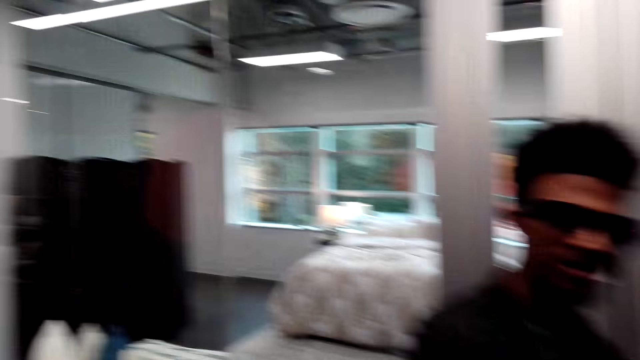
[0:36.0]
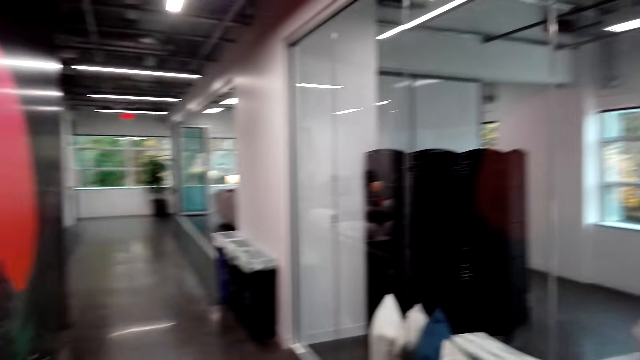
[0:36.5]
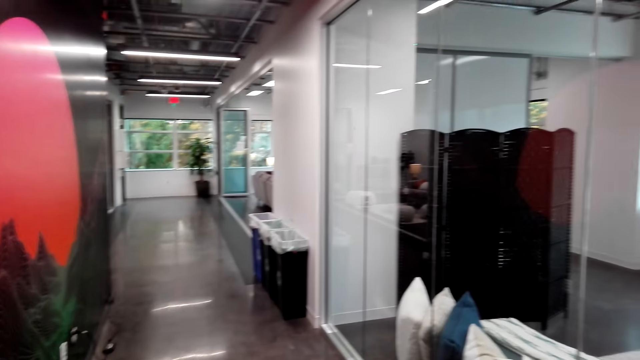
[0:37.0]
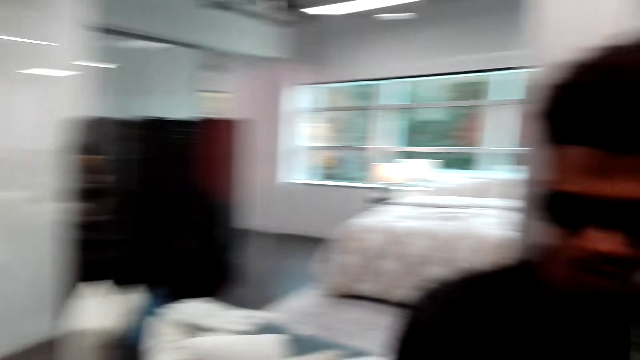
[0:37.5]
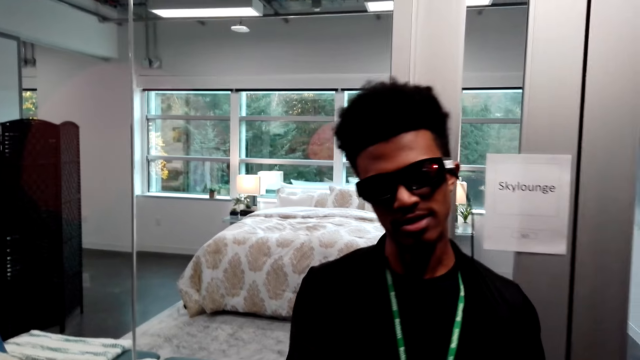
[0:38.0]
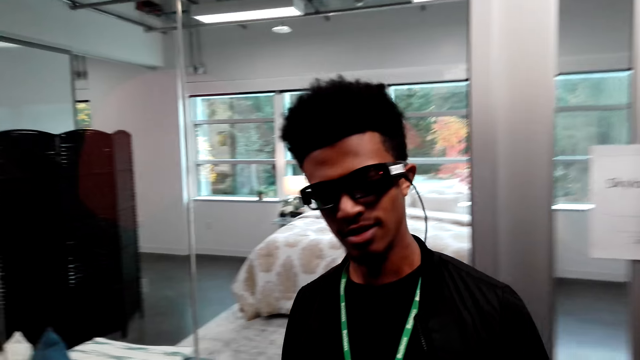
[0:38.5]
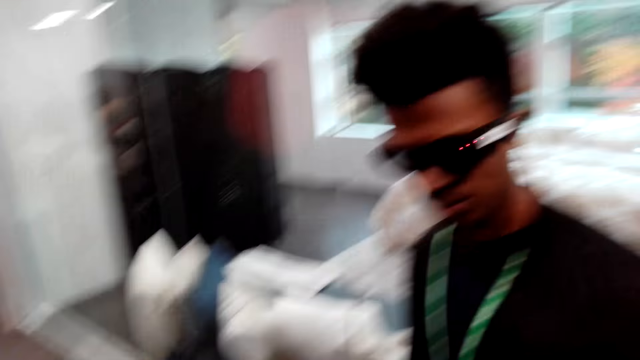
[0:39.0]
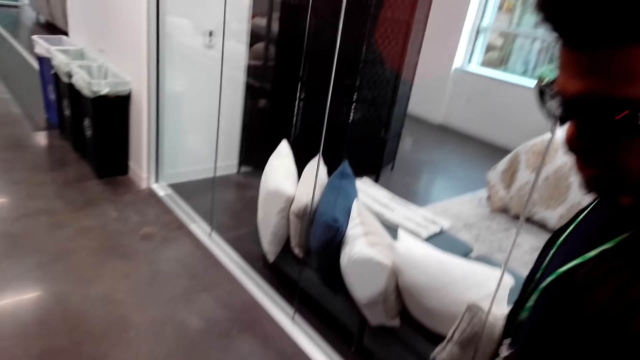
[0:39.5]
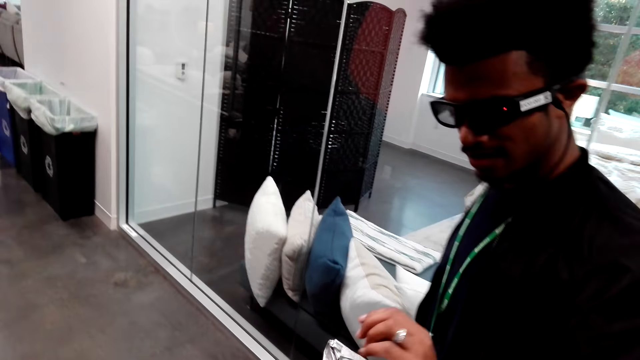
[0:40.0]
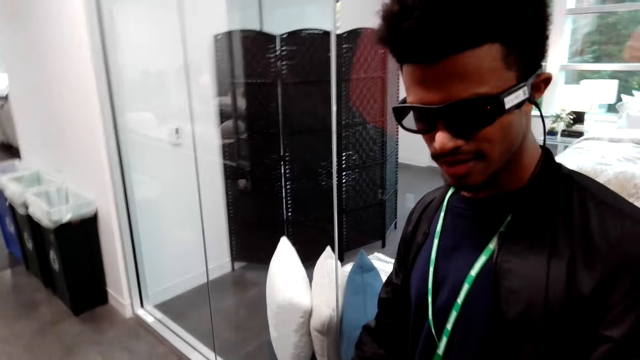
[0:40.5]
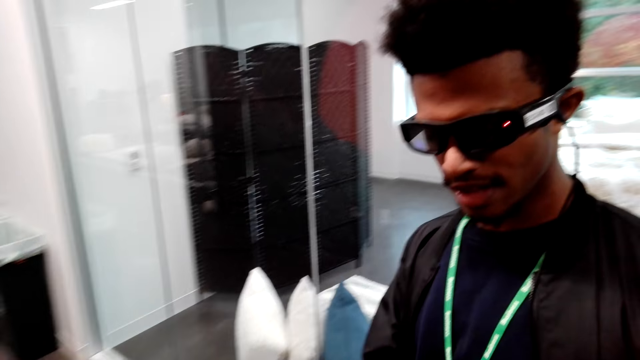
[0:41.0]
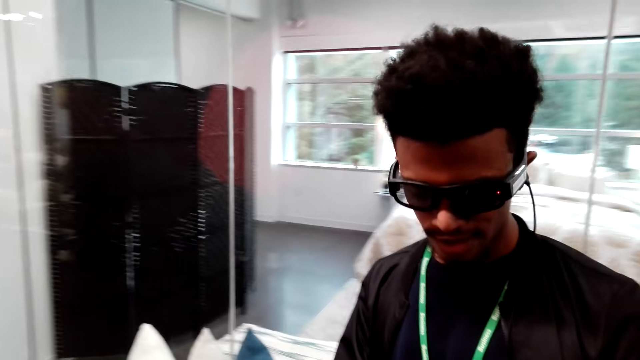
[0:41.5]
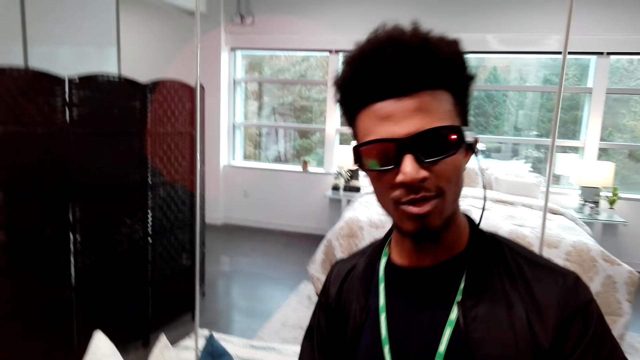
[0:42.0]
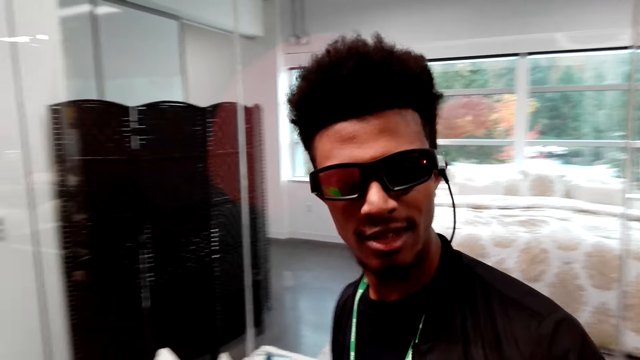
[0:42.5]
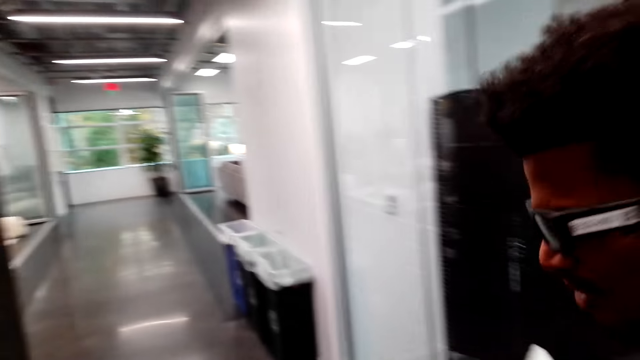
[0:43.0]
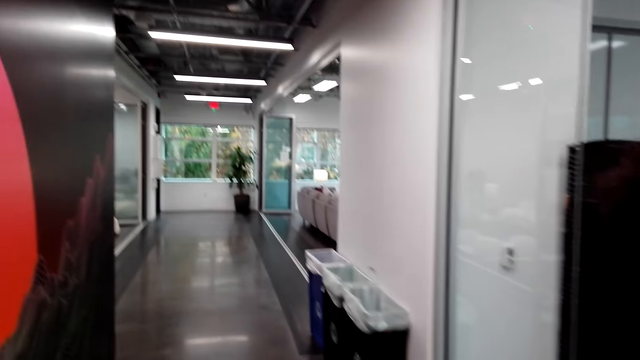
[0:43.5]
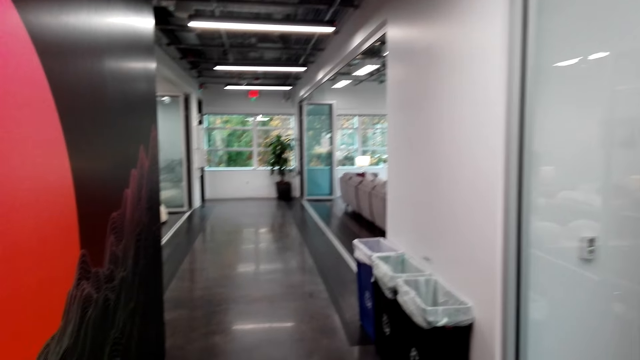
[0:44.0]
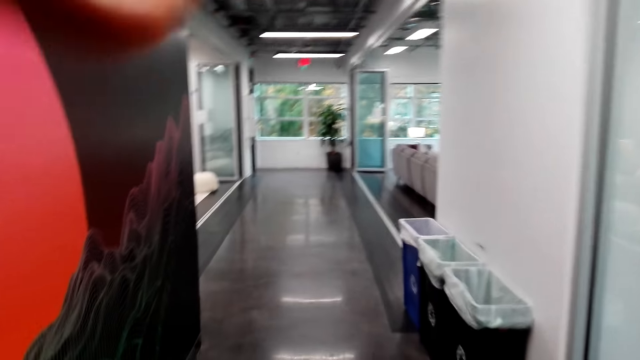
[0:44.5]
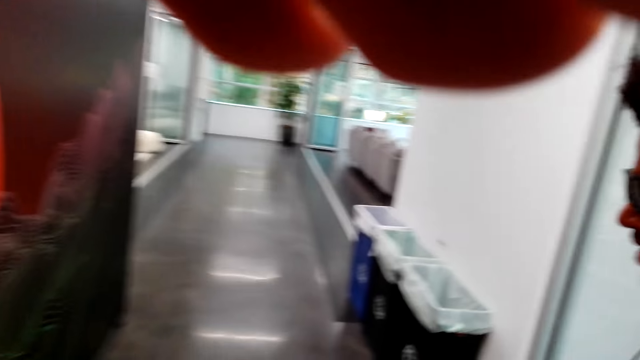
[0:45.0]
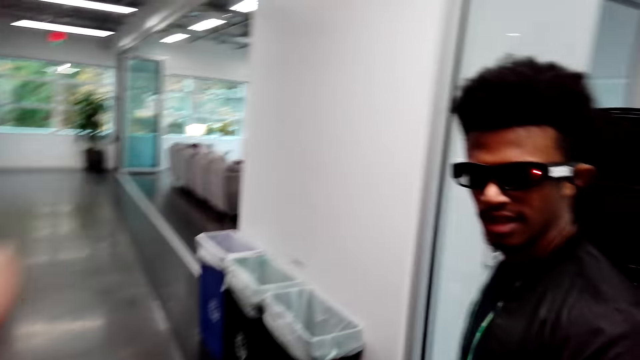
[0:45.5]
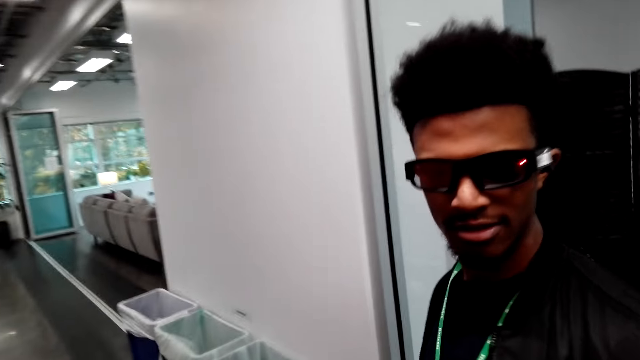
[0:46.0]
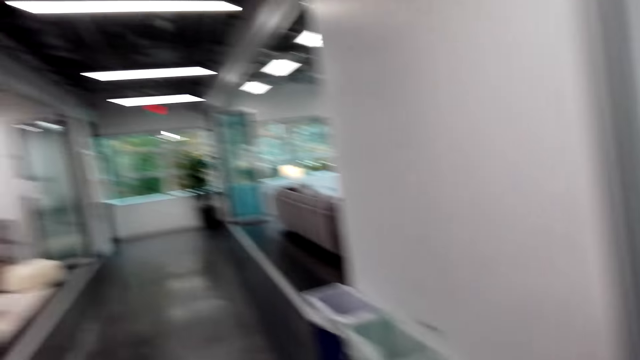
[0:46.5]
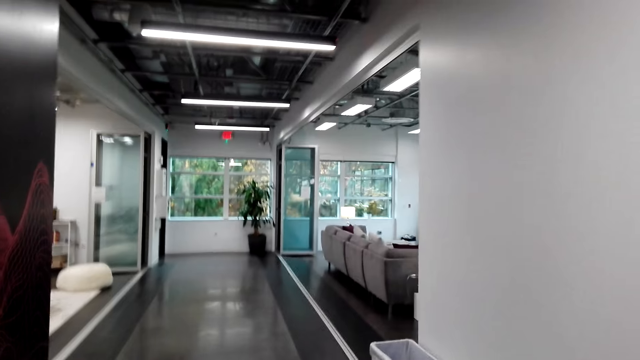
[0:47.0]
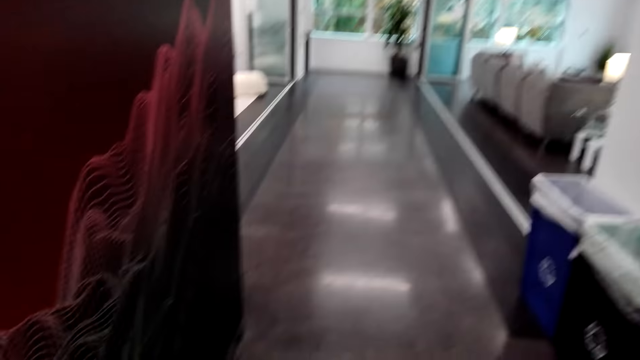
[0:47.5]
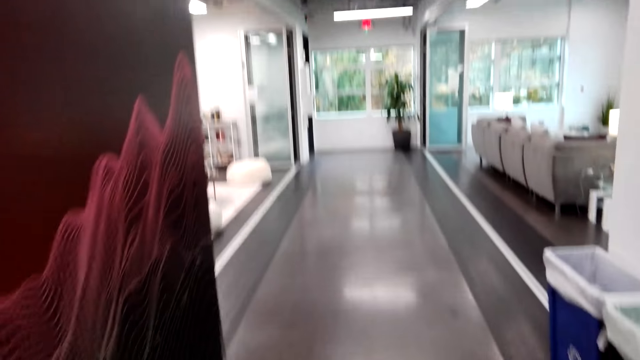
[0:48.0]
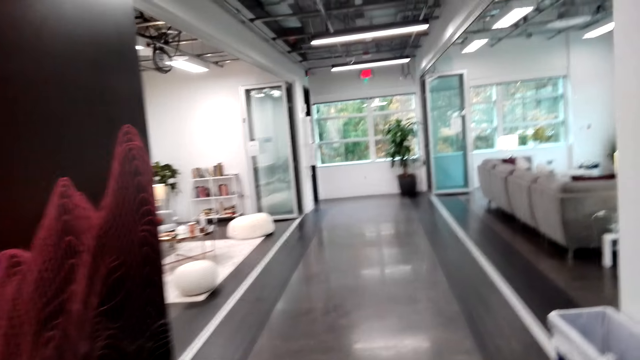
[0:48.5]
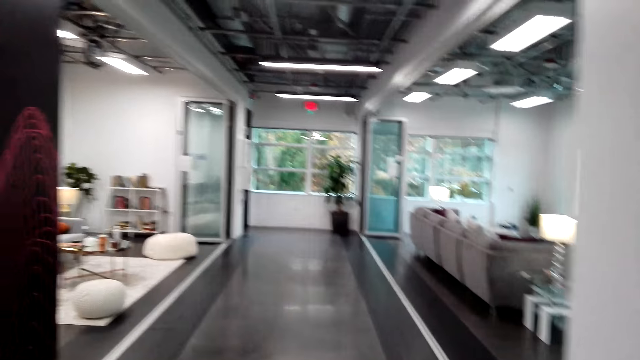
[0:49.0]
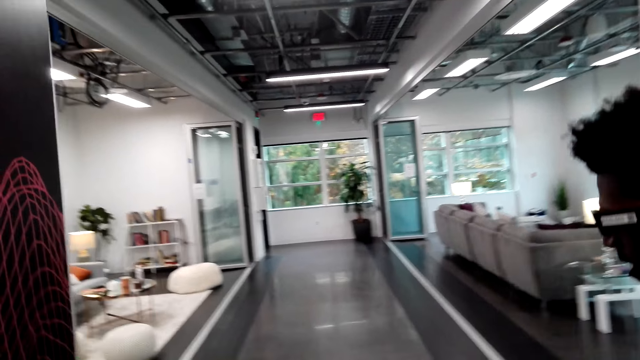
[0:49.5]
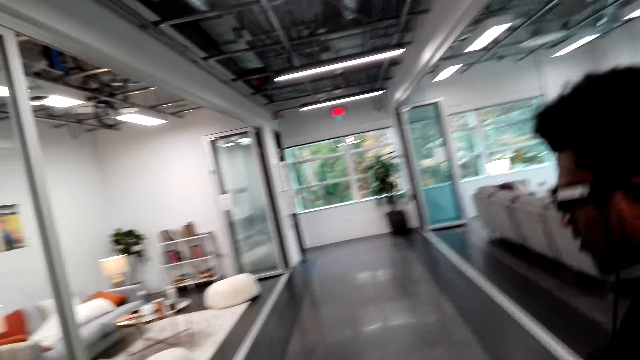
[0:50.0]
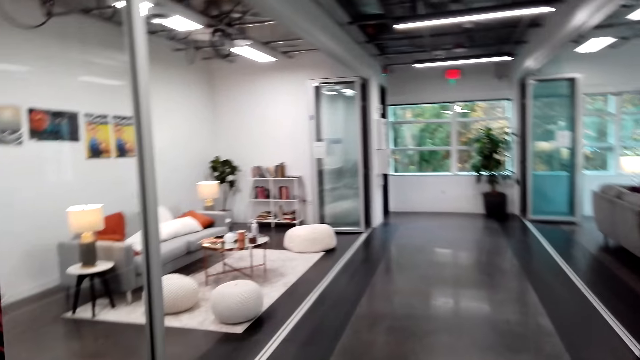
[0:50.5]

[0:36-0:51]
A man moves the hand. The camera wearer greets the man. They look around. The man walks around. The camera wearer moves the hand. The man talks. The camera wearer looks around.

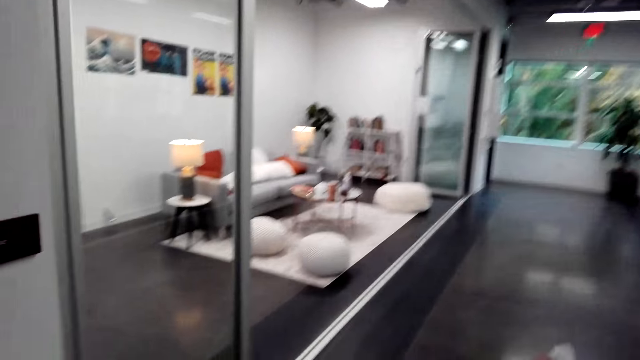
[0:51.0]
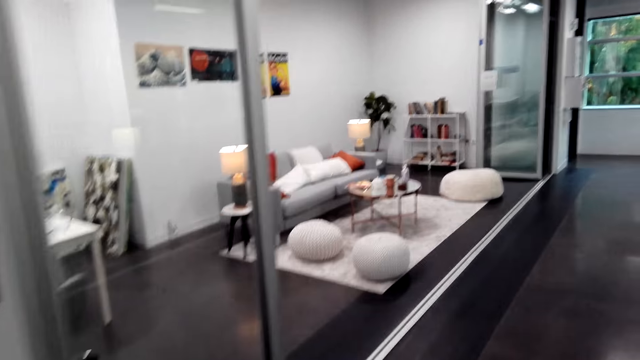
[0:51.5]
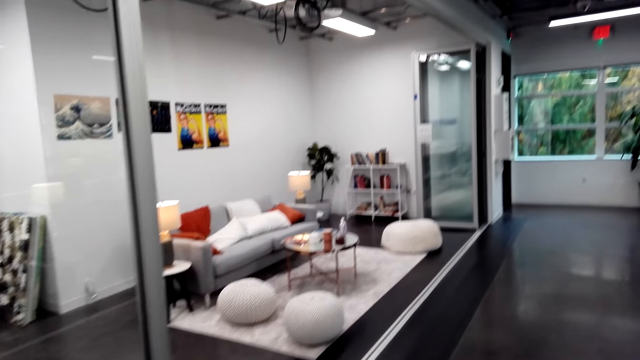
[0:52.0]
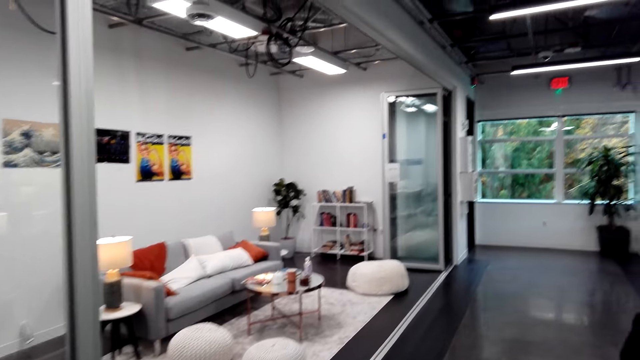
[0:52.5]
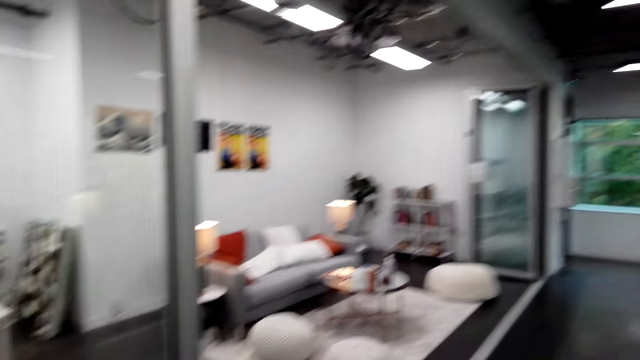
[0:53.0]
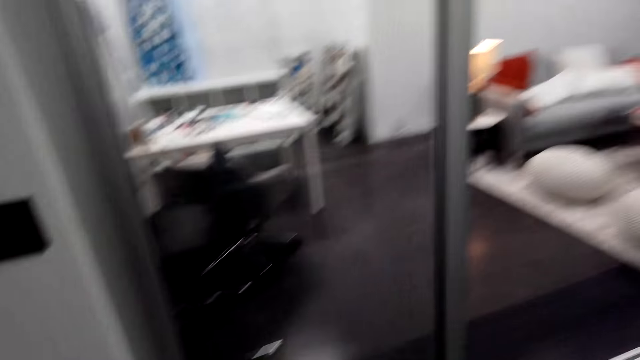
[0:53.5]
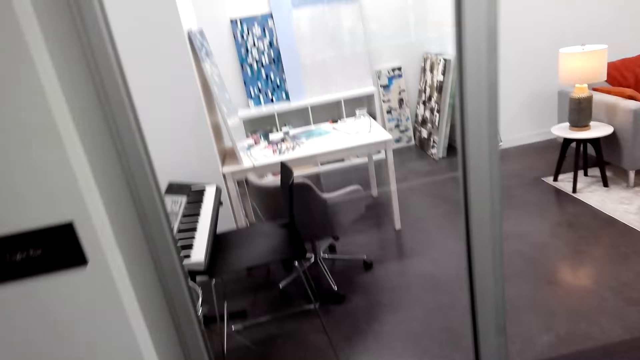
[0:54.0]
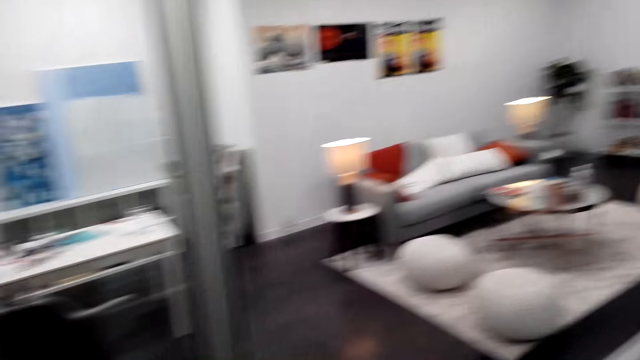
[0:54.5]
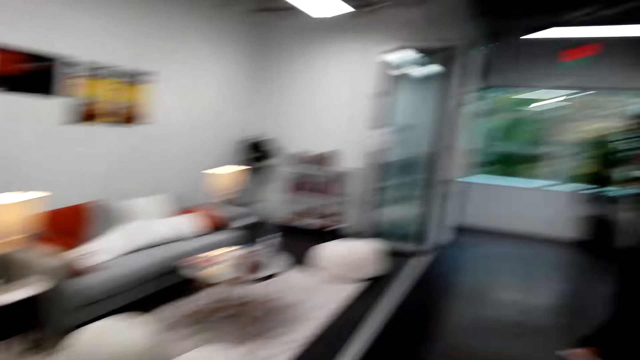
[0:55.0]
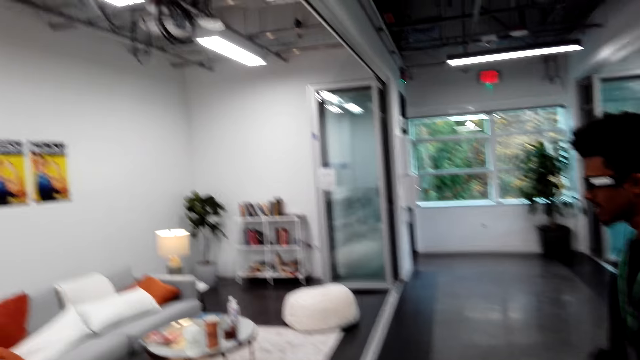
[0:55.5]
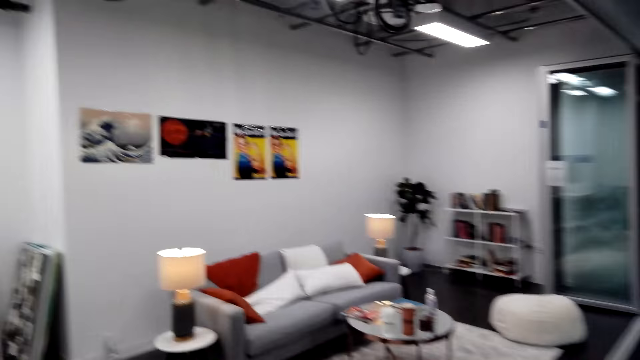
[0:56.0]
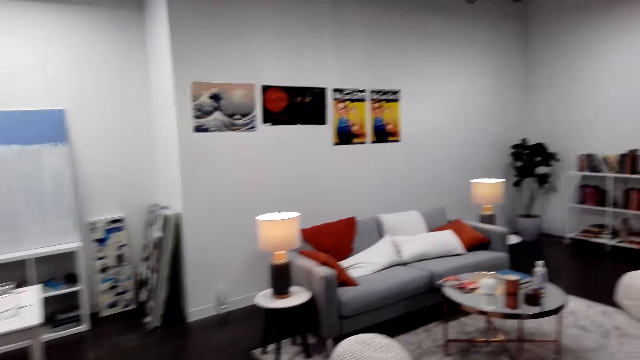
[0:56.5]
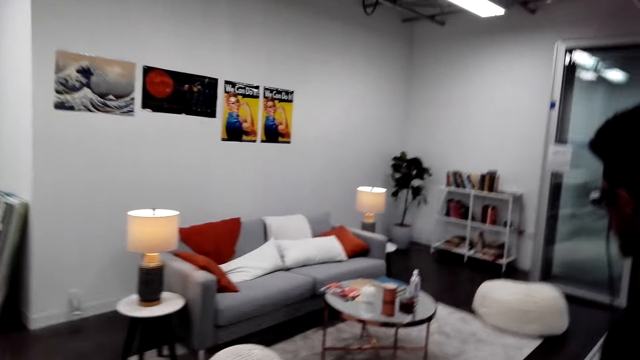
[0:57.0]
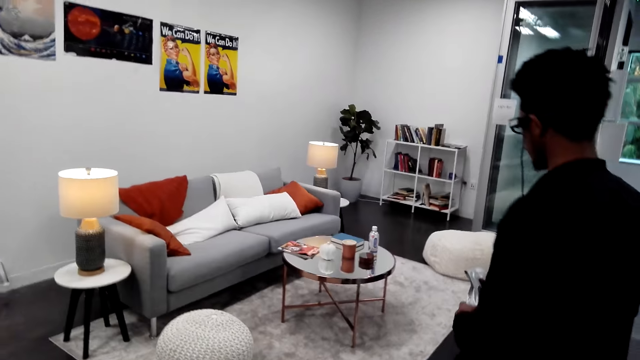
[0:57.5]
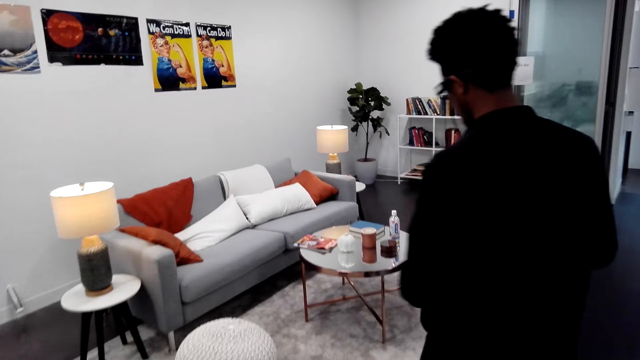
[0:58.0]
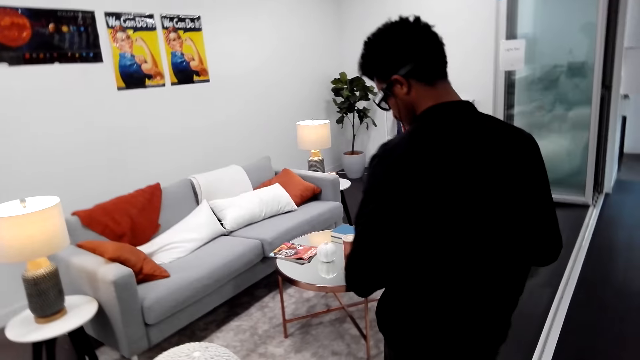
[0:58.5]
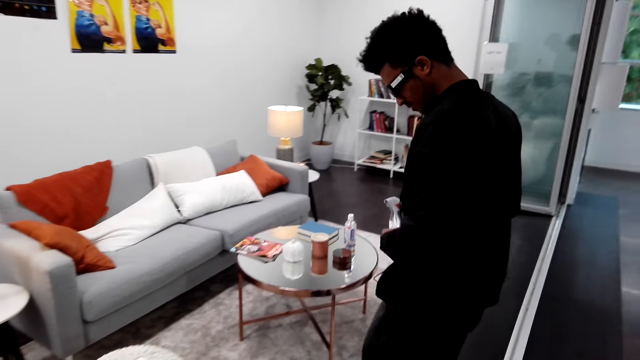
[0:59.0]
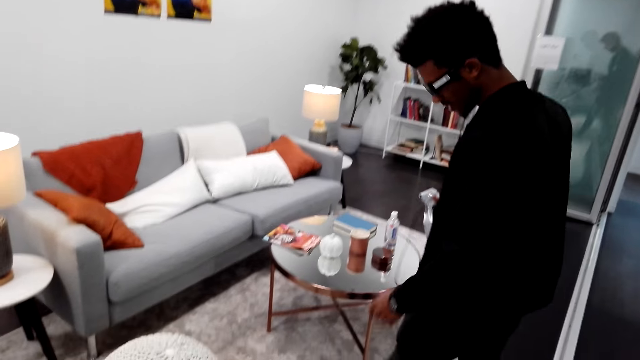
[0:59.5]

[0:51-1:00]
A man walks around.
